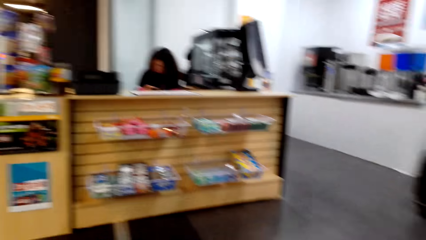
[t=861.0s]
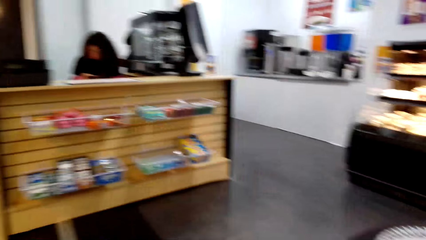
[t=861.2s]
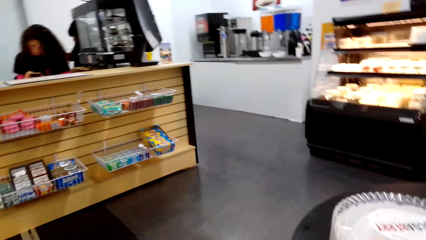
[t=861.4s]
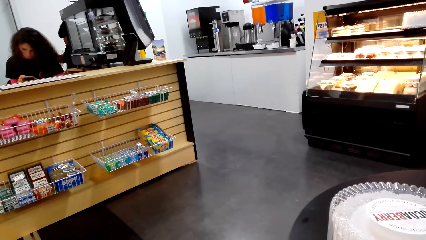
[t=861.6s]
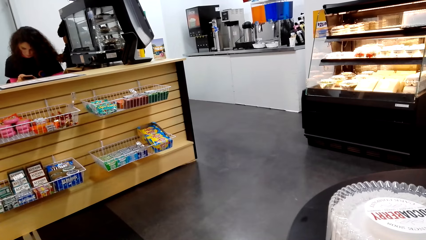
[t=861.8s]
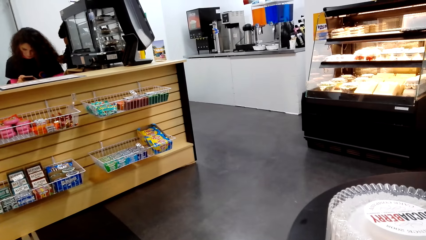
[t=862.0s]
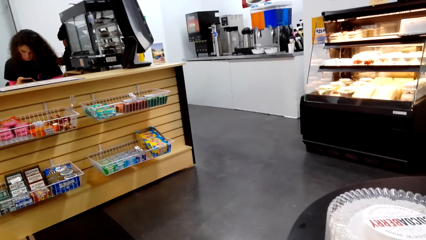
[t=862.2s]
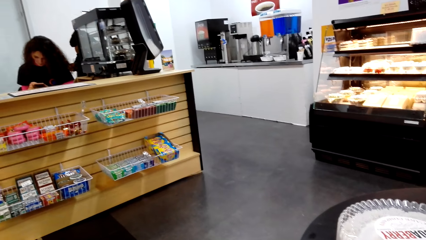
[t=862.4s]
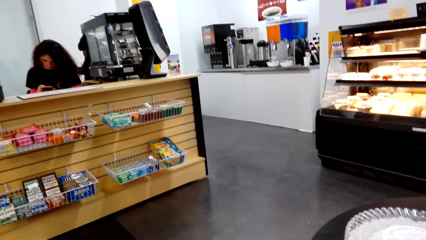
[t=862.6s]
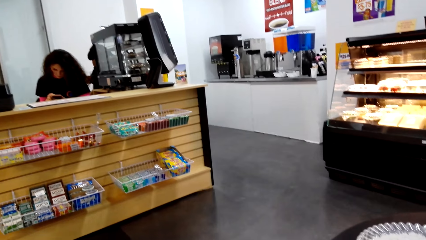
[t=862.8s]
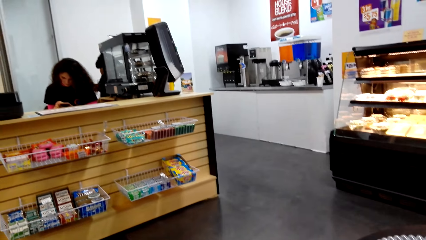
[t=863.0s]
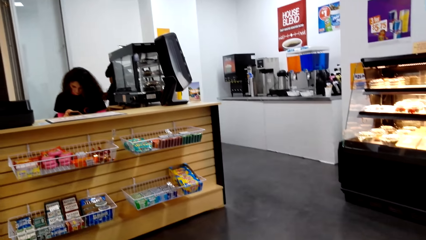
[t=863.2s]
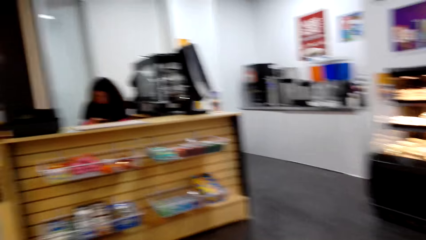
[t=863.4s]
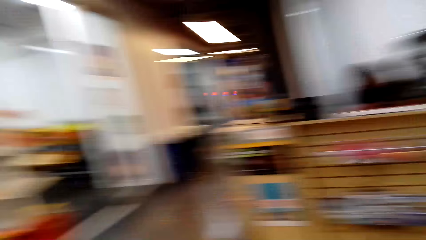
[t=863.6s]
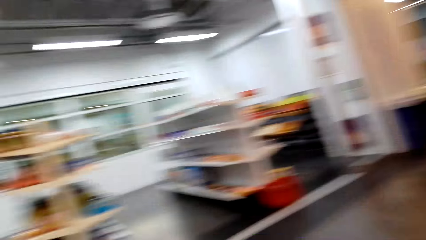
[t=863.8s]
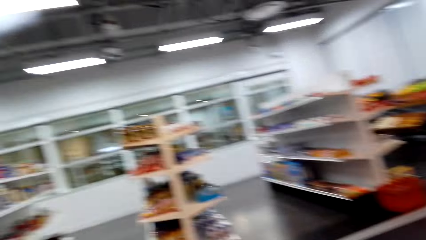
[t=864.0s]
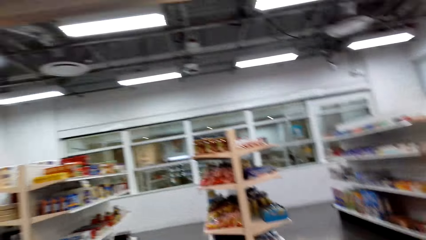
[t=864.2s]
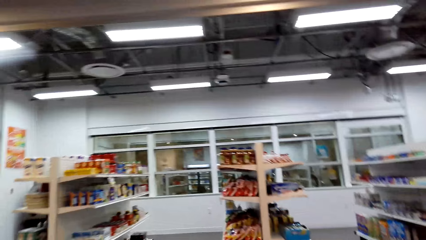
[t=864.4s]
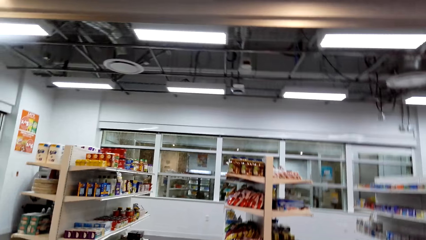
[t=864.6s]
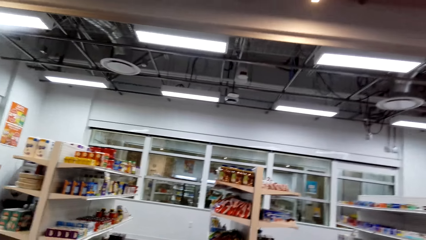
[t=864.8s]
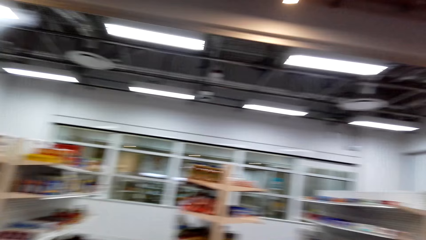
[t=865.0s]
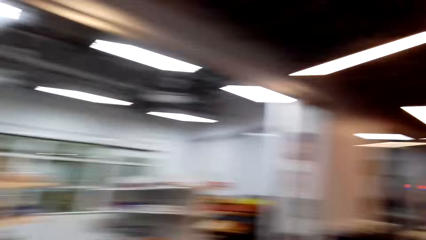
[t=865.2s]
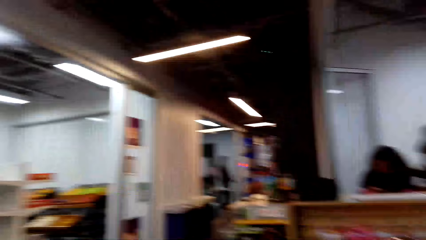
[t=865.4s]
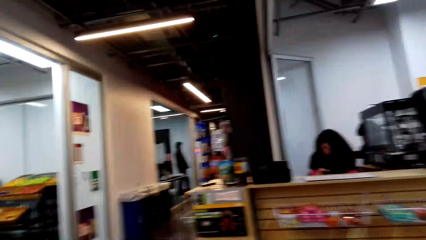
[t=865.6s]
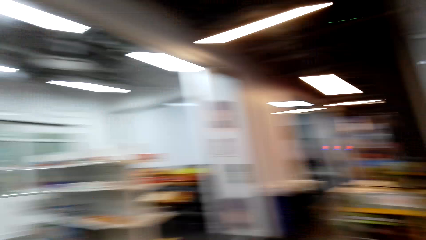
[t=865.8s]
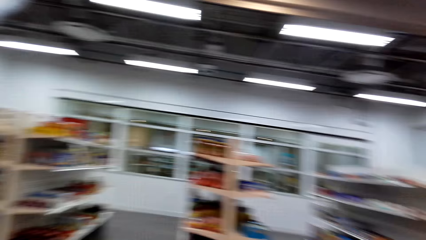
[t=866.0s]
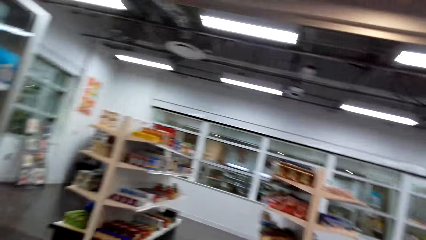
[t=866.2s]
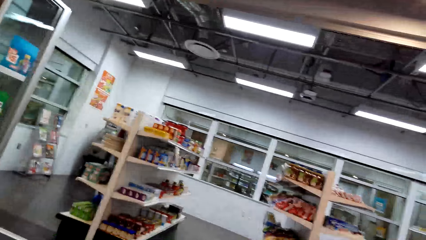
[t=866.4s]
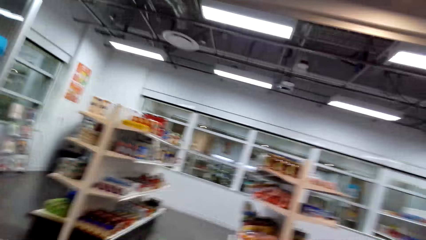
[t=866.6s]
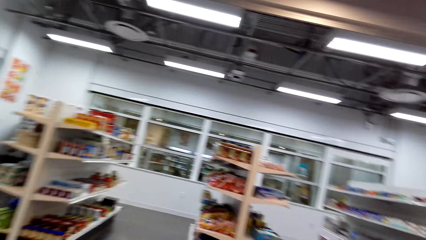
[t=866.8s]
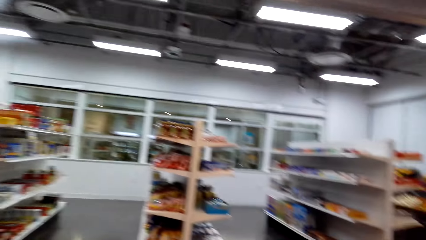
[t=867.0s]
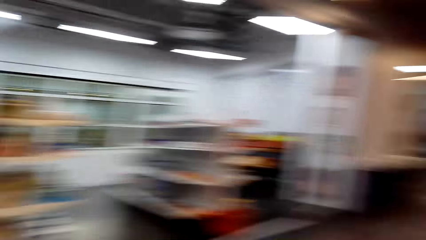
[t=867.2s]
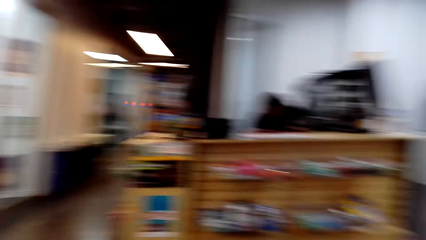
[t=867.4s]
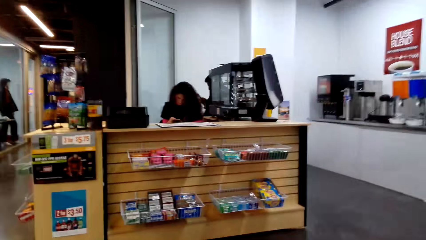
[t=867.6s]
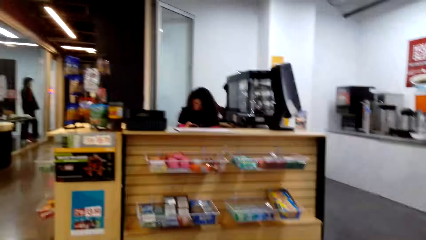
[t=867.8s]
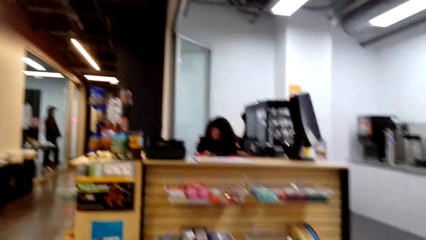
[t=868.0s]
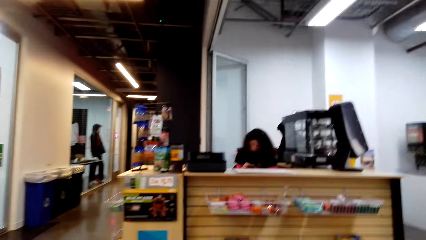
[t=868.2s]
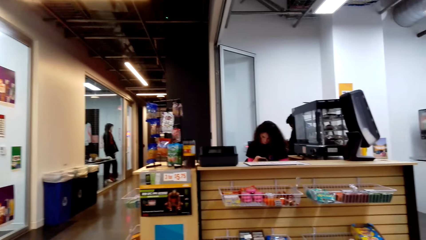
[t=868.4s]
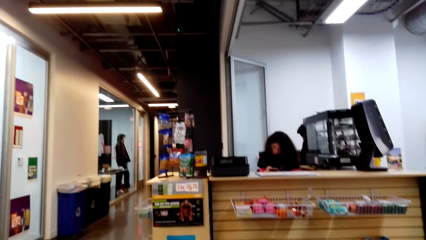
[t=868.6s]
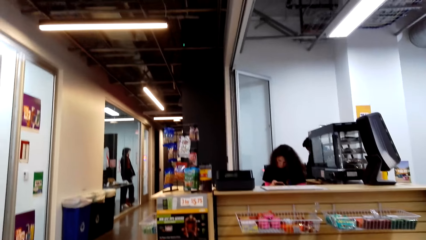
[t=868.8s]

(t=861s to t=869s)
The camera wearer looks around.

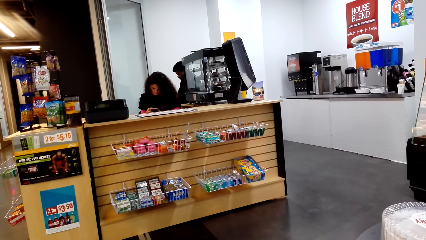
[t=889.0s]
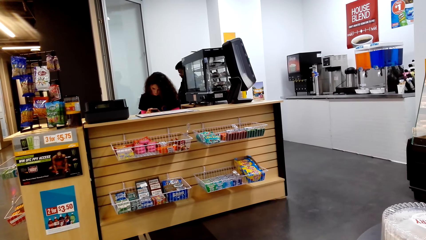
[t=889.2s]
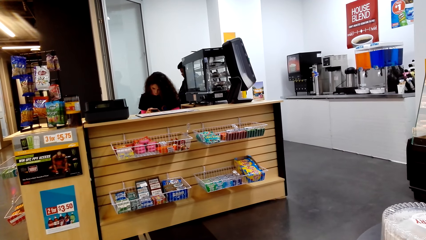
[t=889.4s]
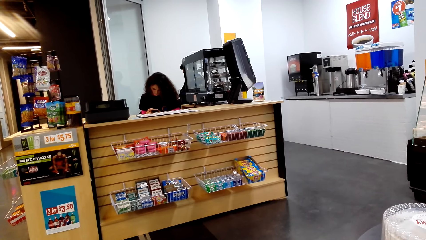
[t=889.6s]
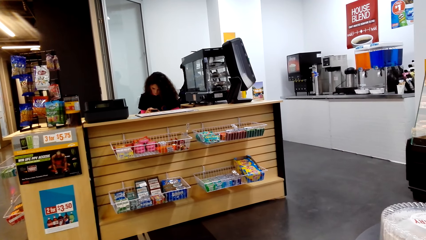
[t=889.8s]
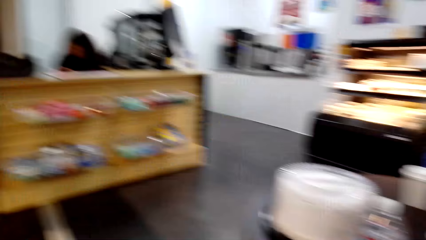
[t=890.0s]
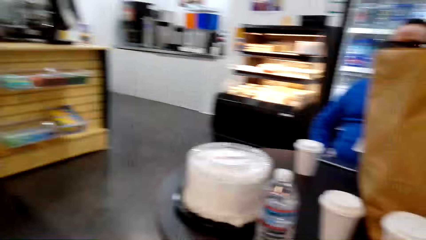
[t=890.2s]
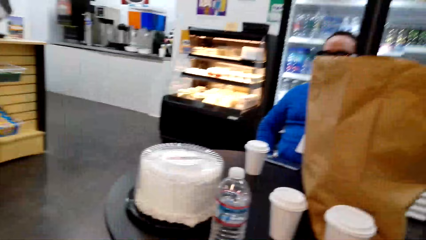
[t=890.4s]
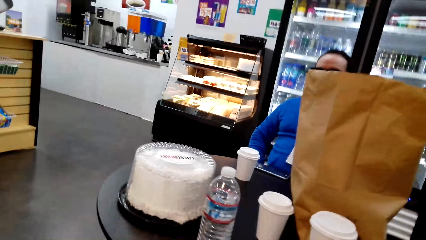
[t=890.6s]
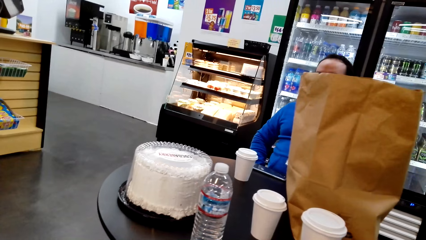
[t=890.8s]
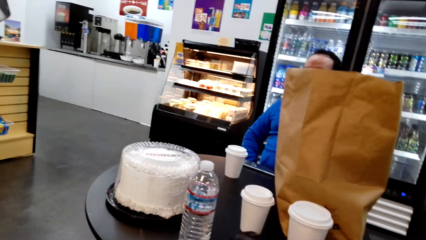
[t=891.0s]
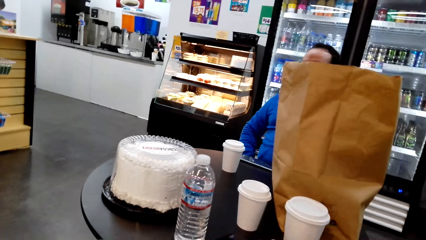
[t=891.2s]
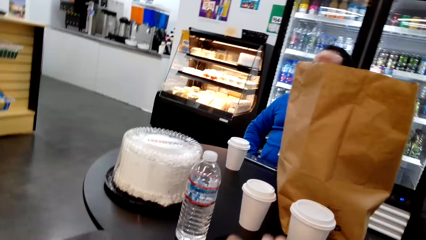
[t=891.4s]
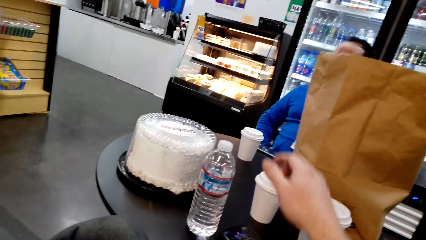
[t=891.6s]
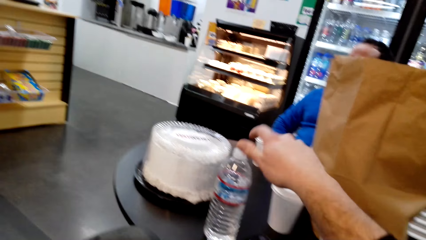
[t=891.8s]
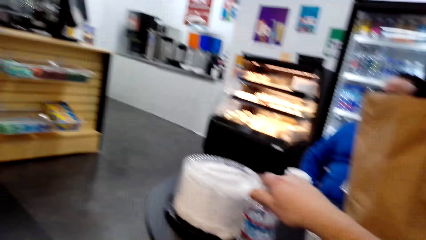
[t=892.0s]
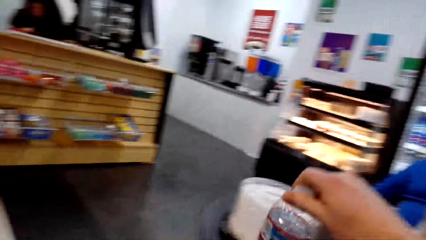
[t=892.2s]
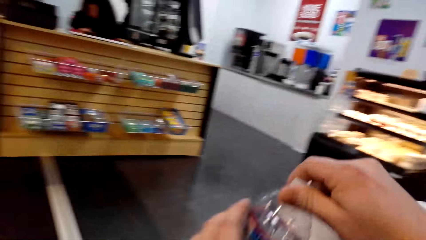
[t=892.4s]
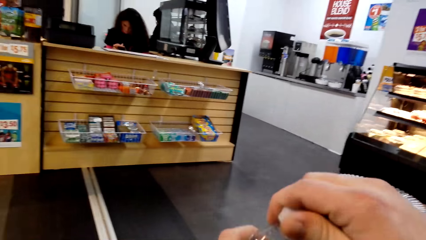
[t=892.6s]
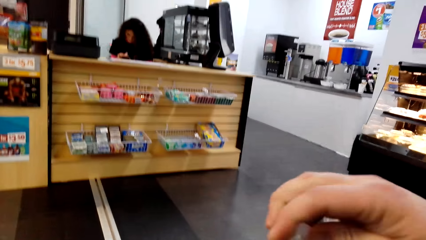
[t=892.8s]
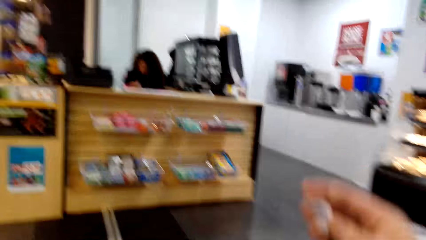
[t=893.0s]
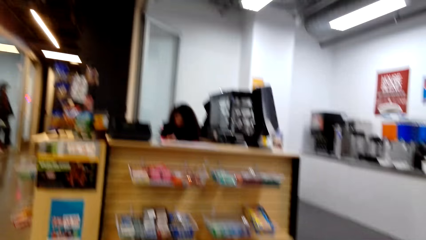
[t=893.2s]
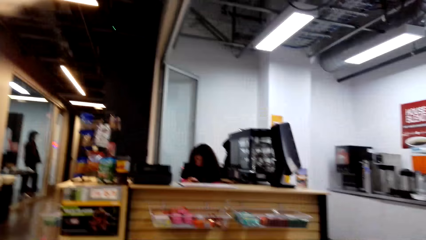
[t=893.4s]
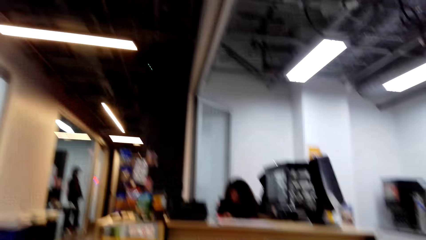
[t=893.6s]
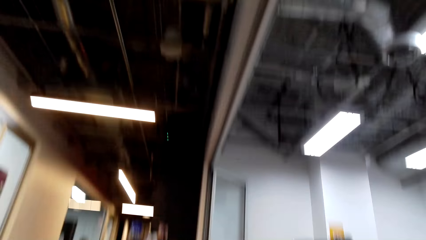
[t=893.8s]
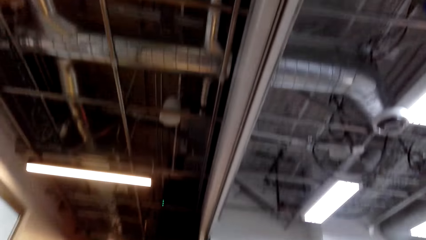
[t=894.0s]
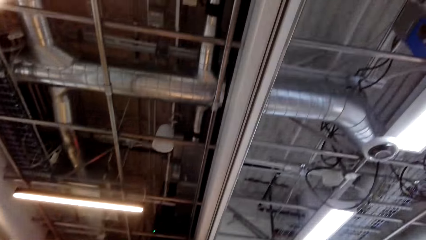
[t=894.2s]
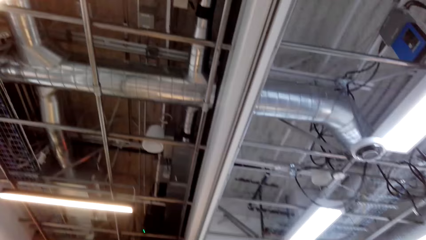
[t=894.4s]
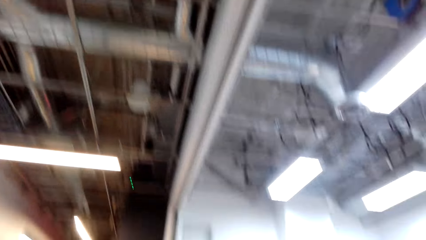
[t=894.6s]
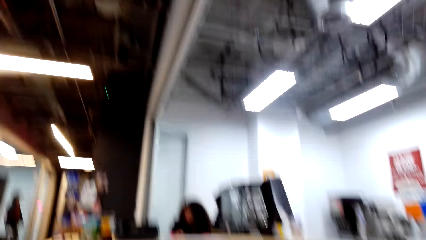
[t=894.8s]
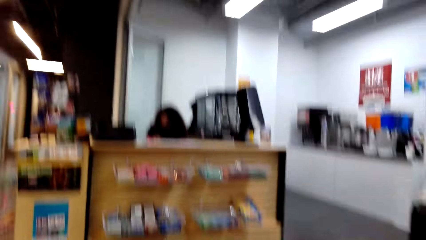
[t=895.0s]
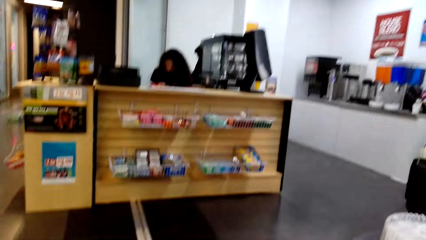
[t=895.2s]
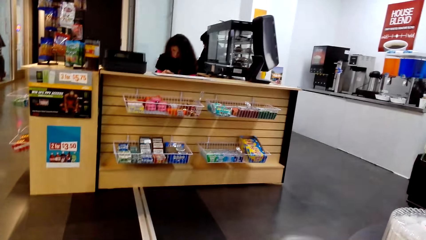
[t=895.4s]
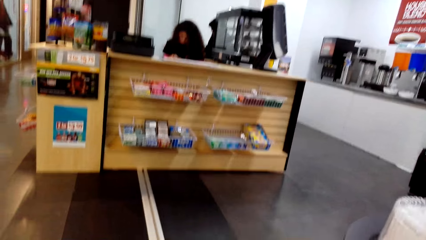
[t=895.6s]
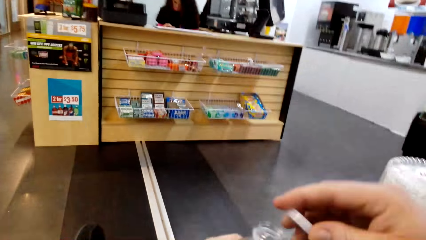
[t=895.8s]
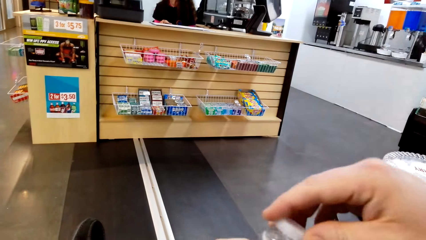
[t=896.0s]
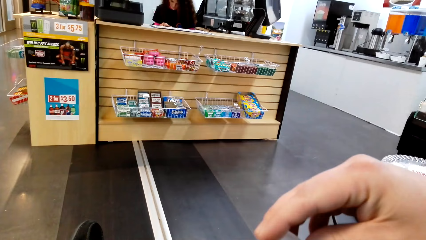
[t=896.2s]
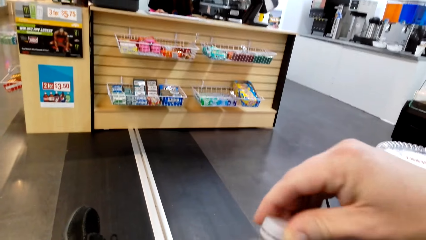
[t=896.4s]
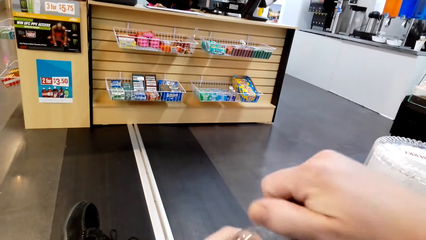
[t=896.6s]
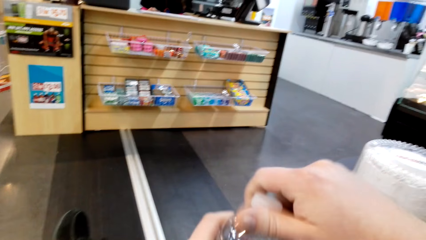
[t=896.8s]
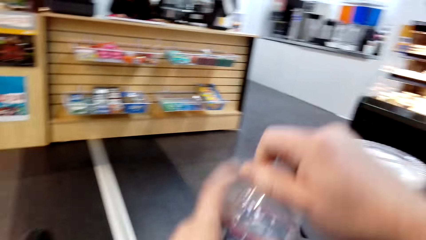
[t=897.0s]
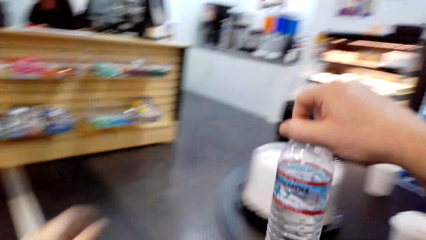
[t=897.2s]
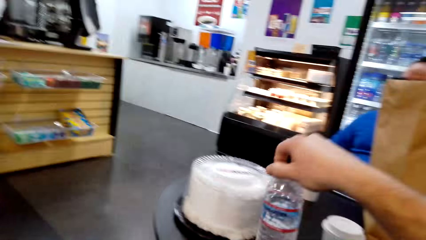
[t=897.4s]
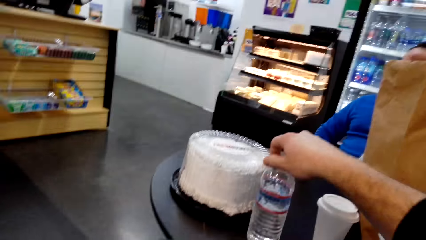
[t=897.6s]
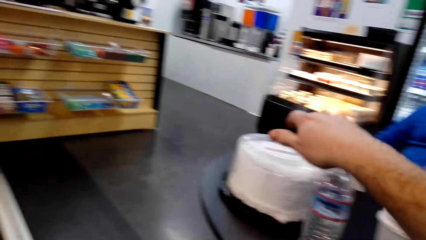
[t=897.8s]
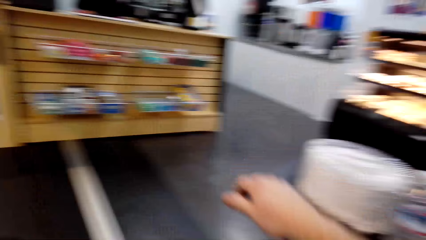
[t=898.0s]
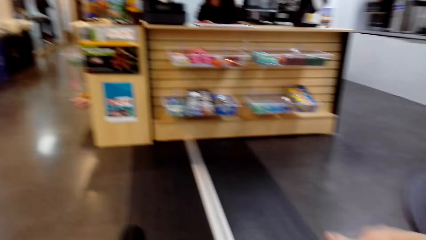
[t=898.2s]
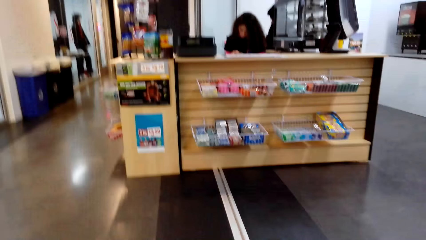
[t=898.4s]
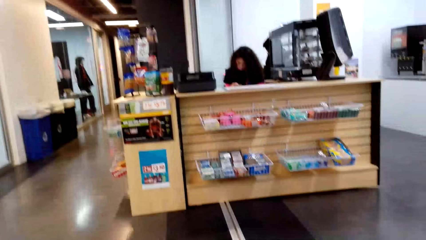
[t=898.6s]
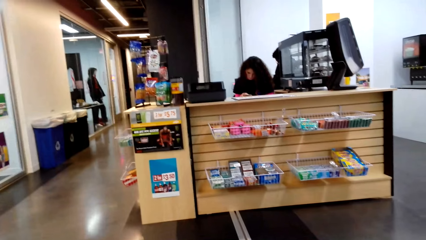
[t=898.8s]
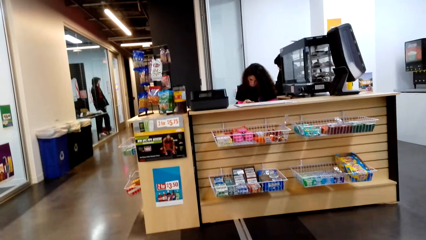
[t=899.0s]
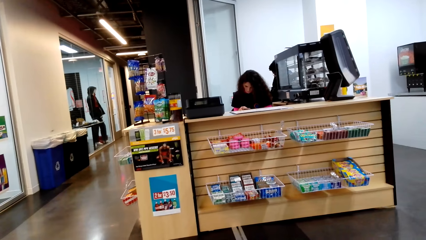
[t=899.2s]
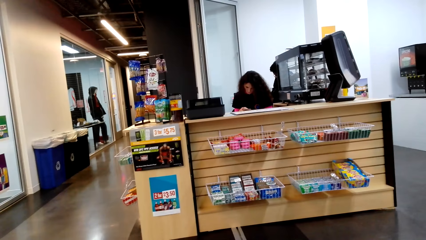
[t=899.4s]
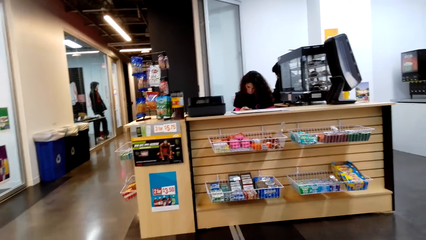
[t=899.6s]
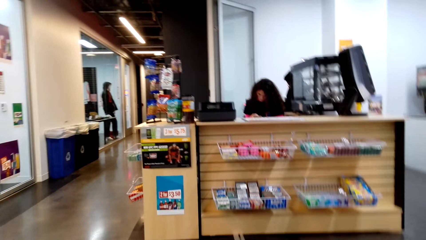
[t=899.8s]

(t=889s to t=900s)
The camera wearer looks around. They pick the water. They open the water. They drink the bottle of water. They close the water. They put the bottle on the table.
